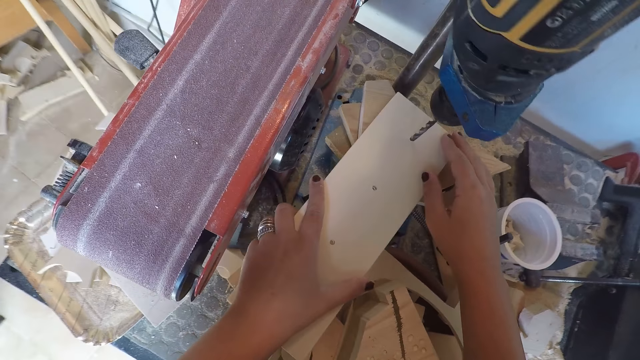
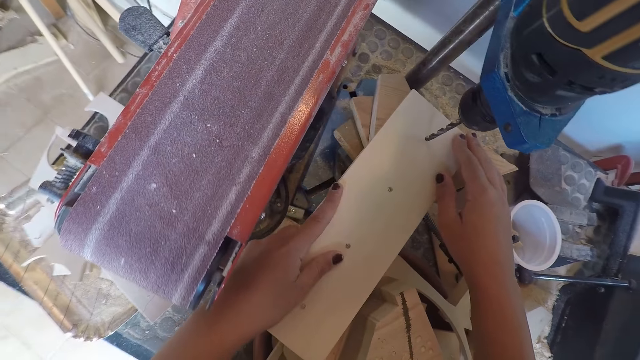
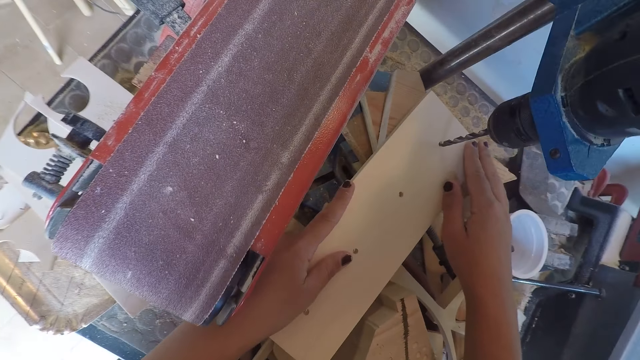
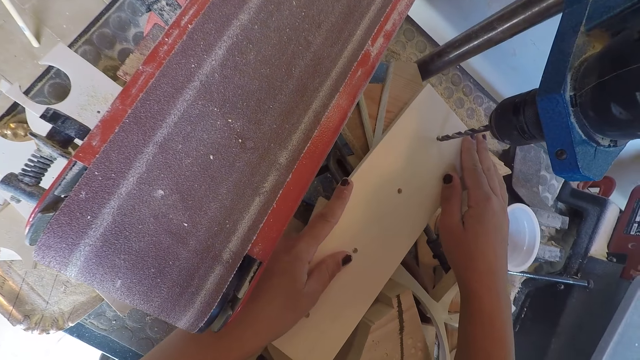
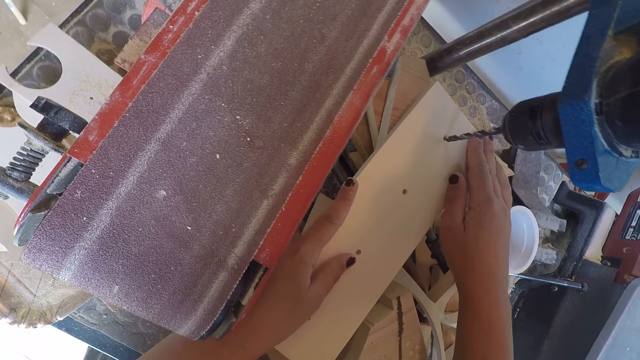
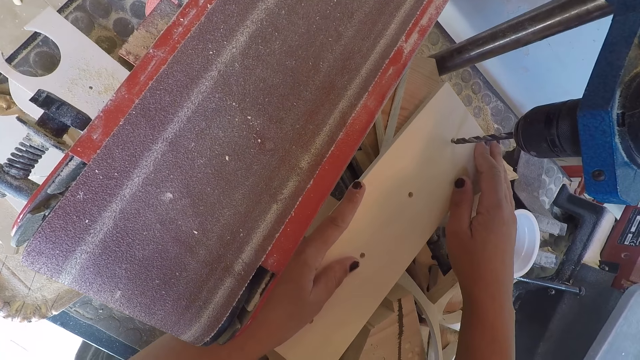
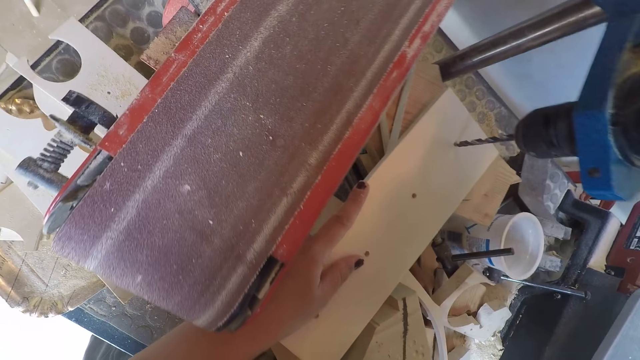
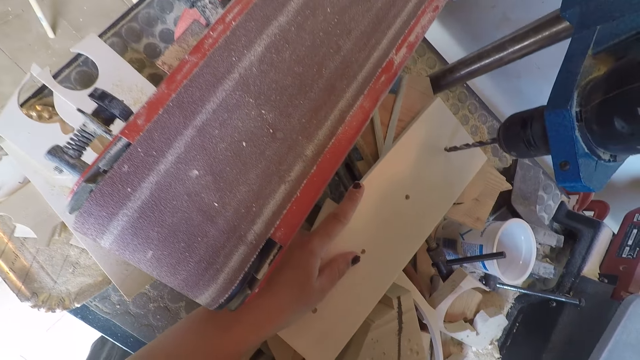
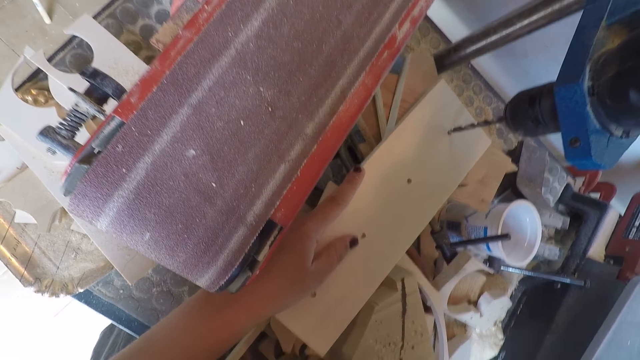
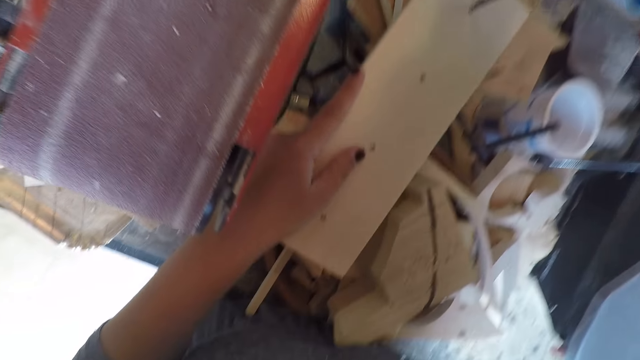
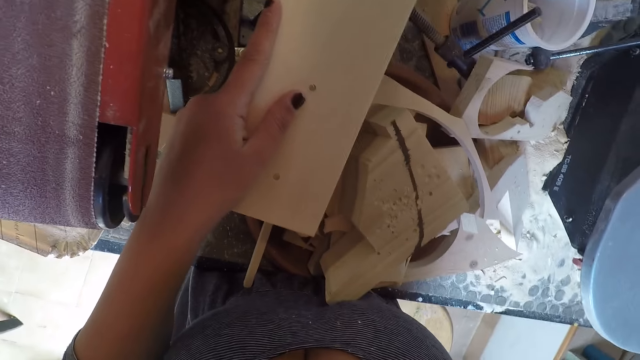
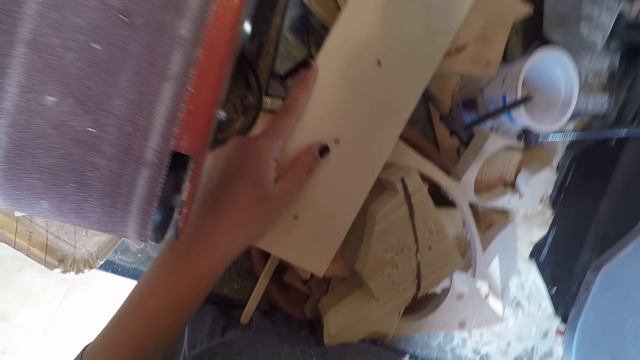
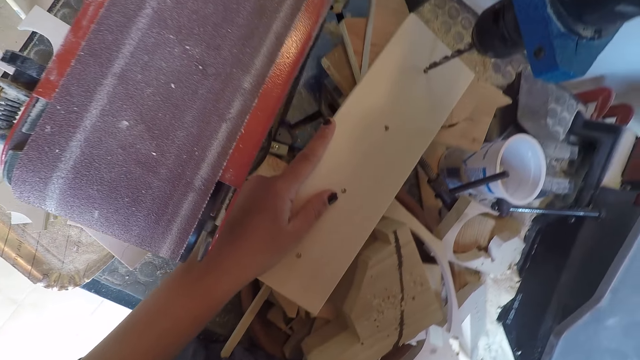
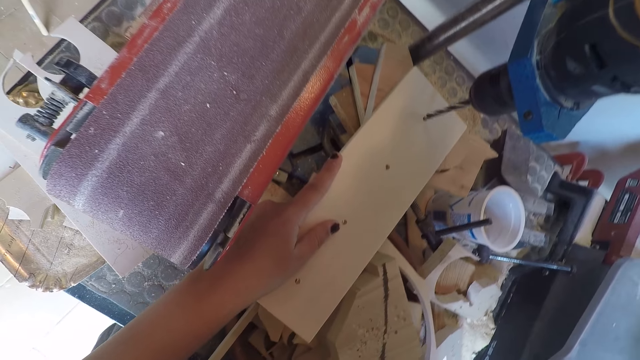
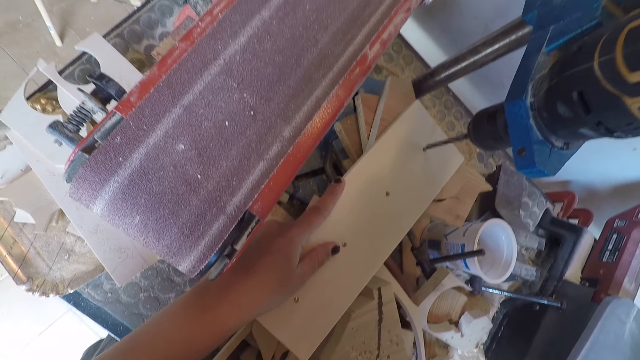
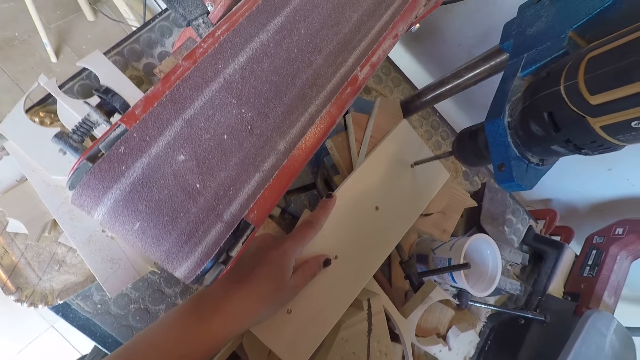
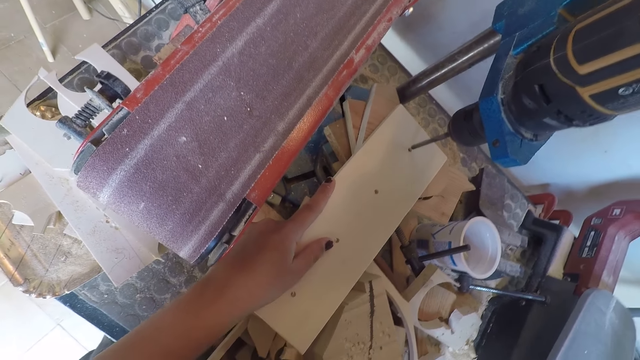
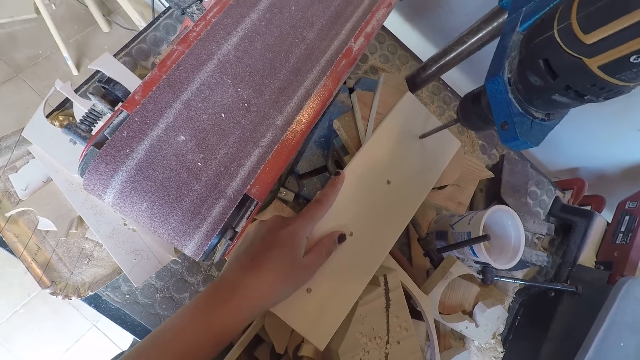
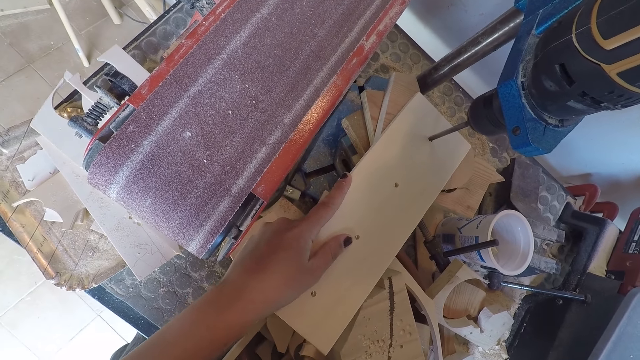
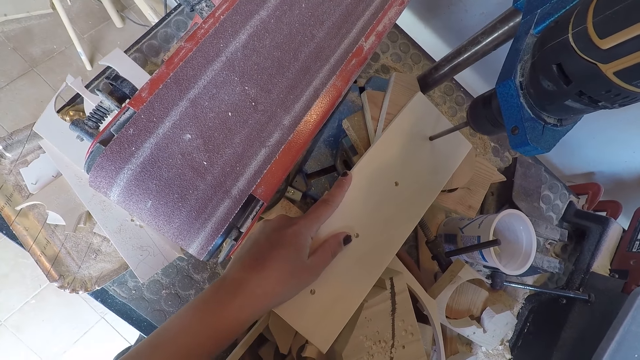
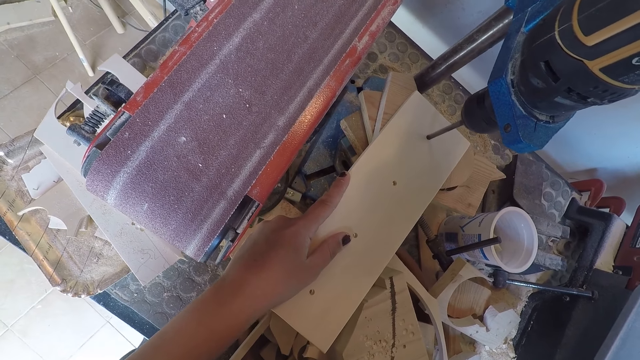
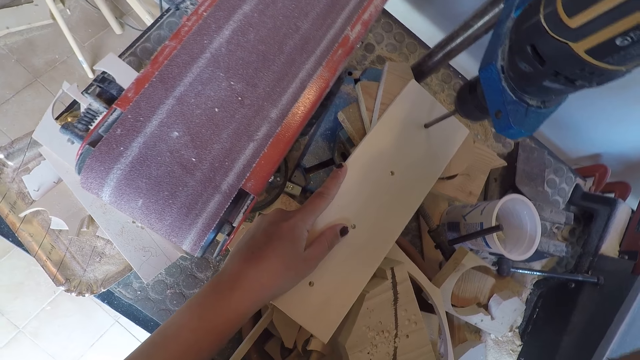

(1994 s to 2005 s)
The camera wearer places his right hand on the drilling machine. He drills holes in the piece of wood with the drilling machine.

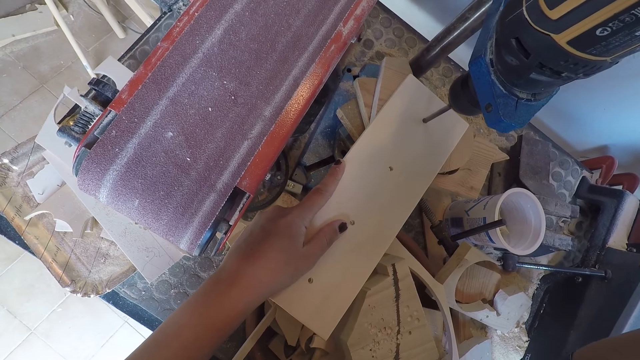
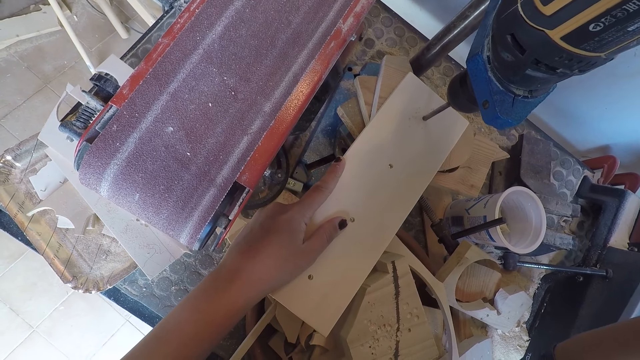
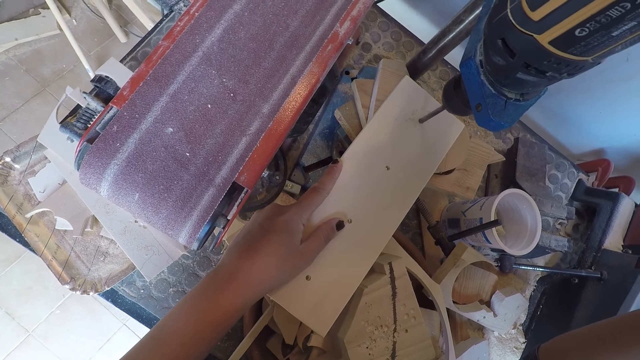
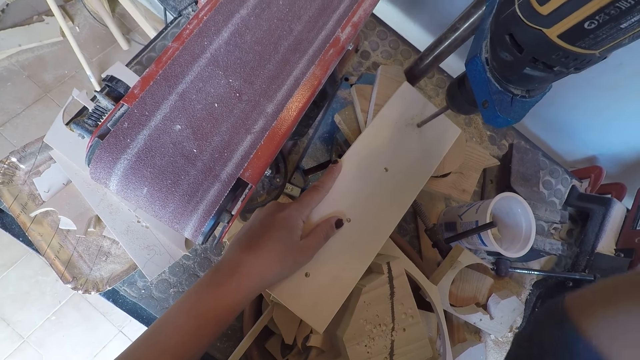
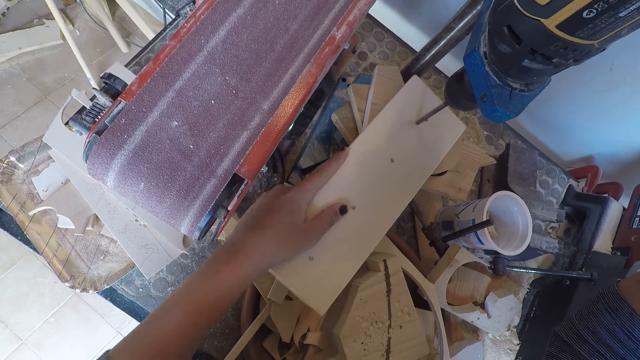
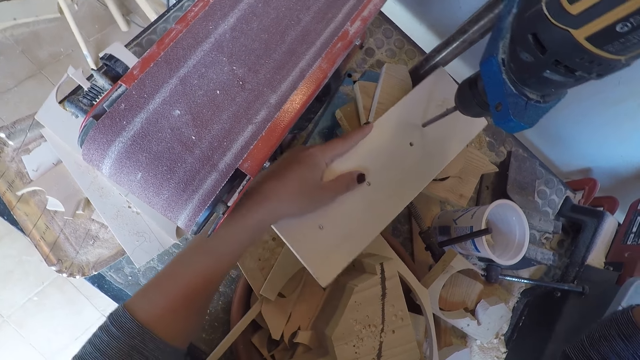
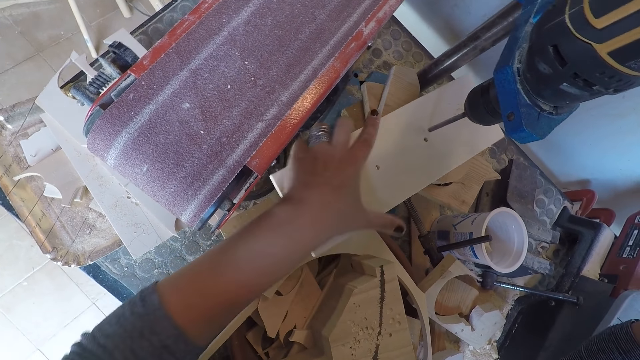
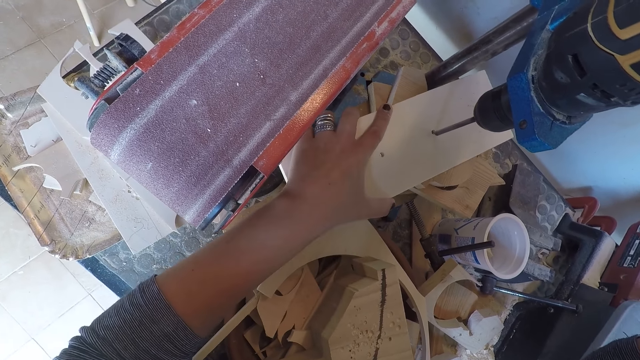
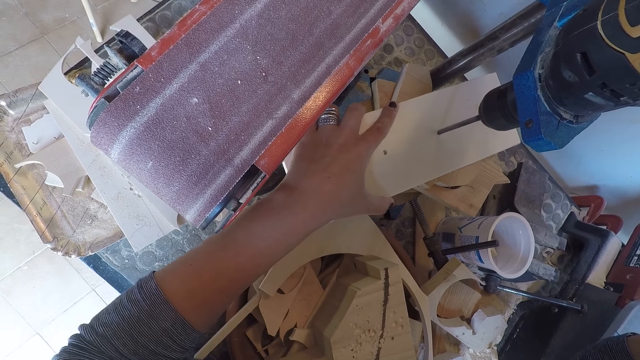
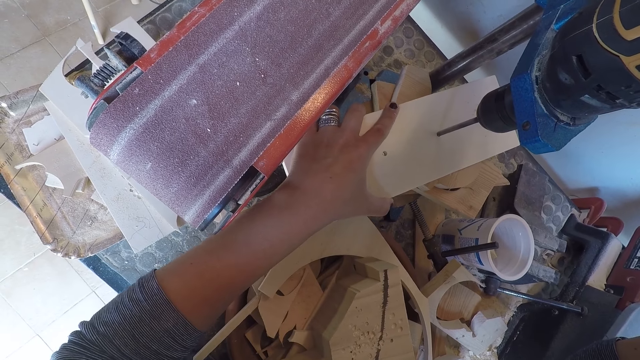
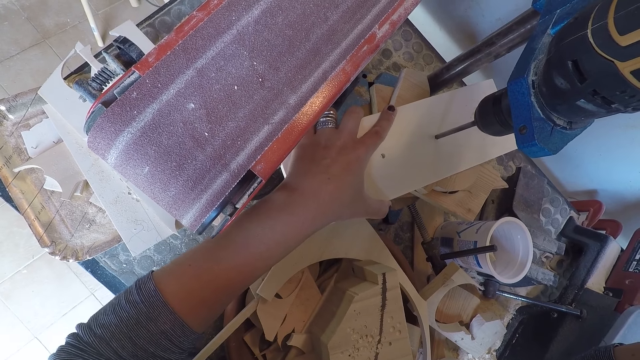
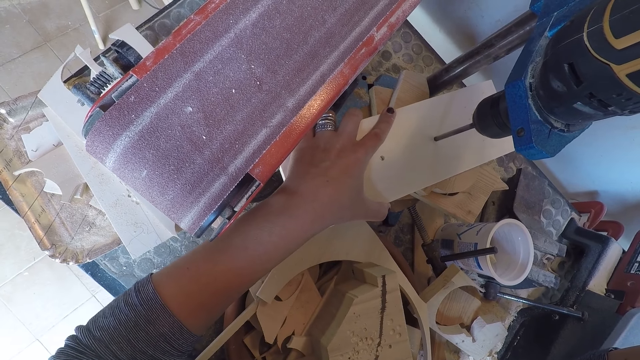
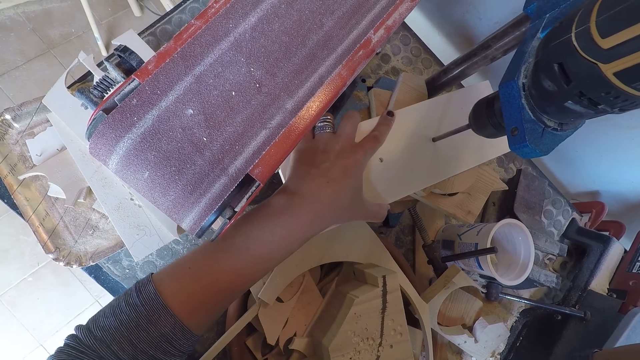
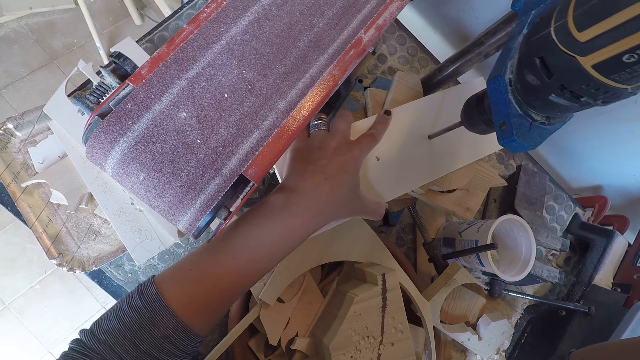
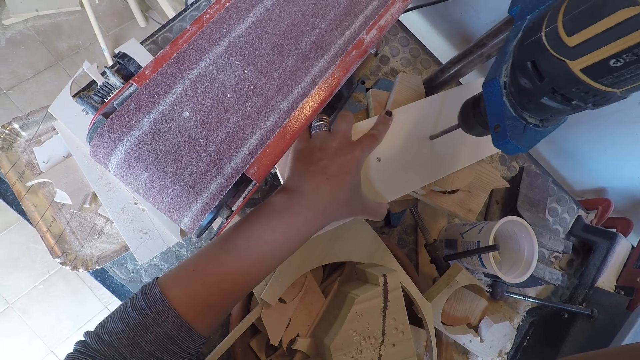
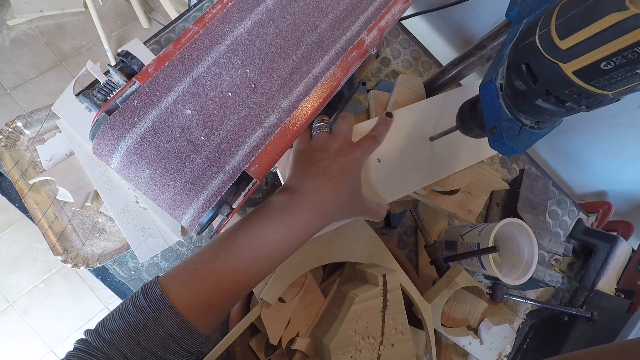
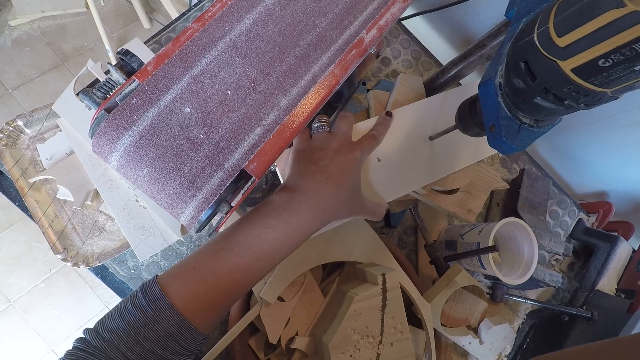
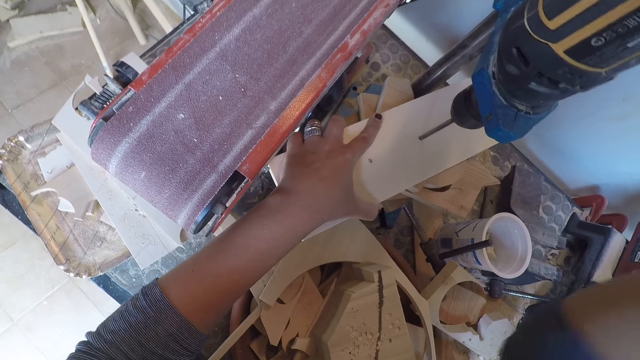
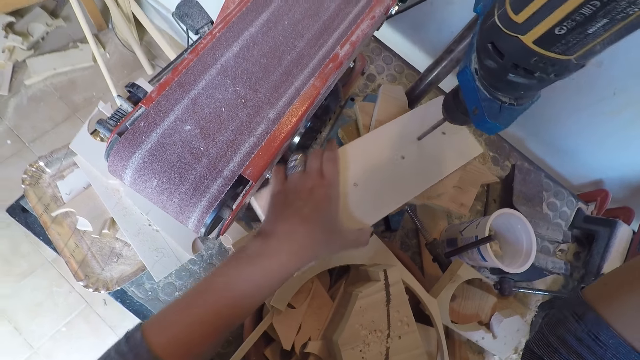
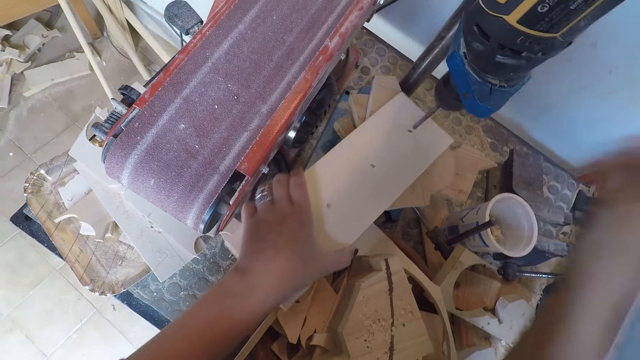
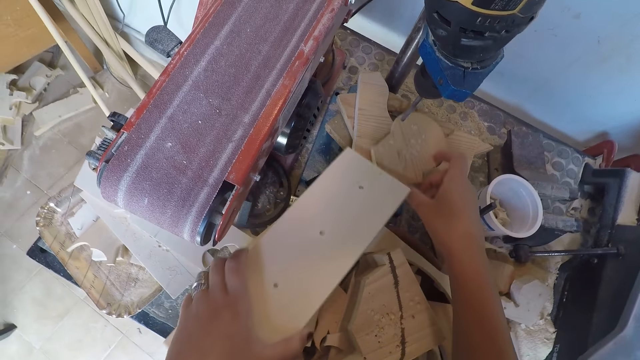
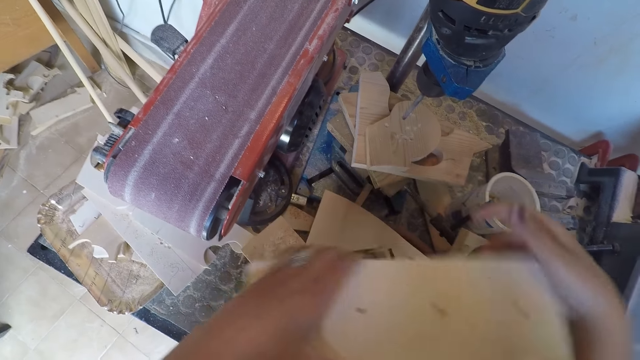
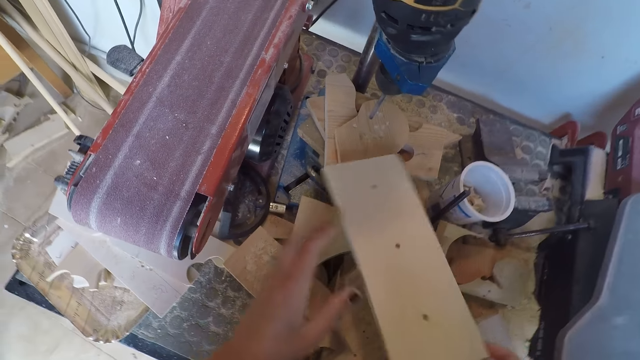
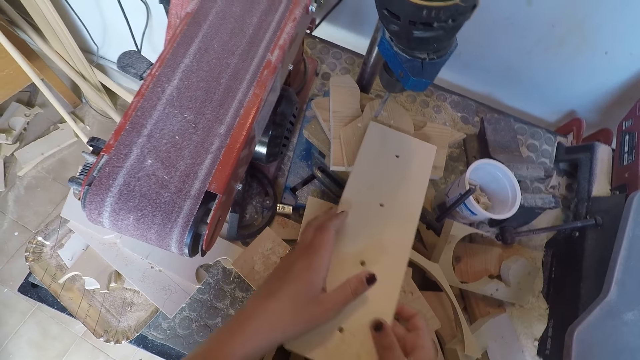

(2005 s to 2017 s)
The camera wearer moves the wood on the drill press. He drills a hole on the wood. He moves the wood on the drill press. He removes the piece of wood with his left hand. He adjusts the piece of wood in the drilling machine with his right hand. He turns the other side of the wood.
